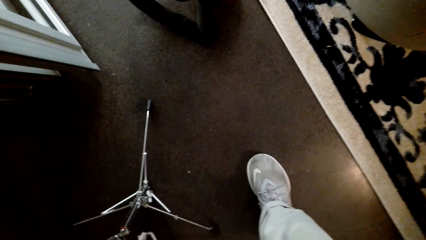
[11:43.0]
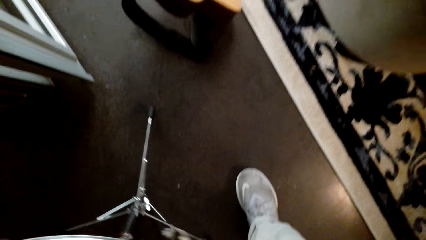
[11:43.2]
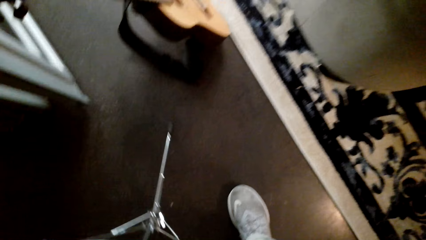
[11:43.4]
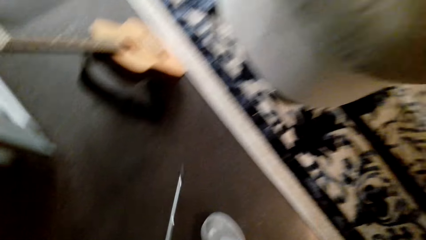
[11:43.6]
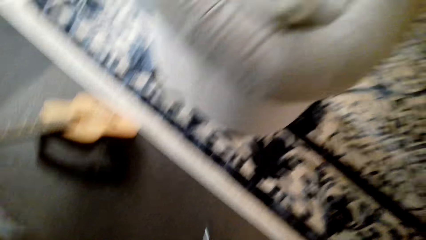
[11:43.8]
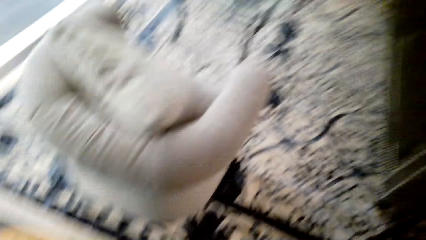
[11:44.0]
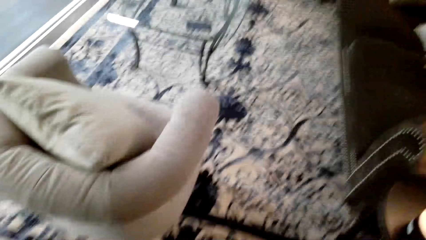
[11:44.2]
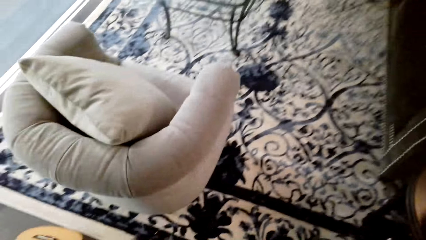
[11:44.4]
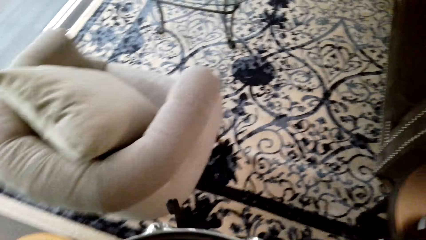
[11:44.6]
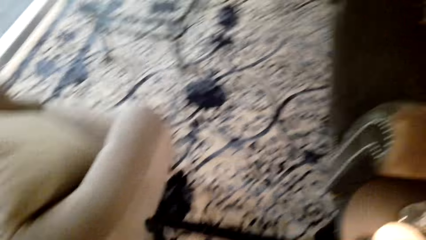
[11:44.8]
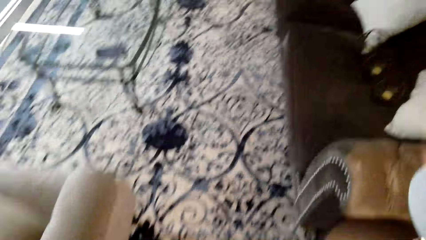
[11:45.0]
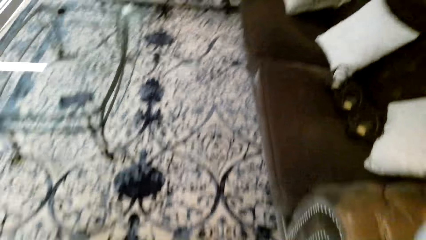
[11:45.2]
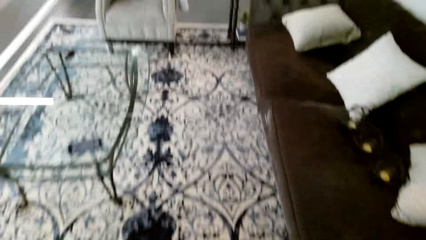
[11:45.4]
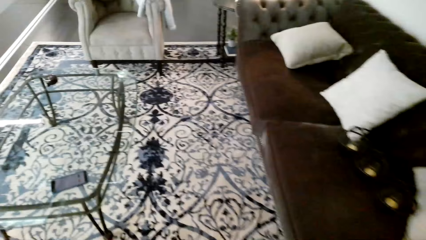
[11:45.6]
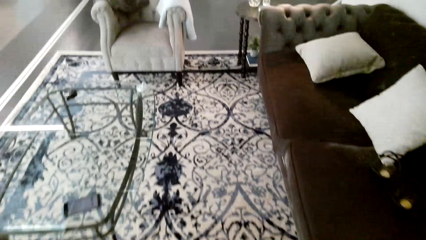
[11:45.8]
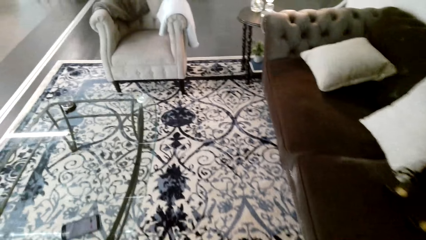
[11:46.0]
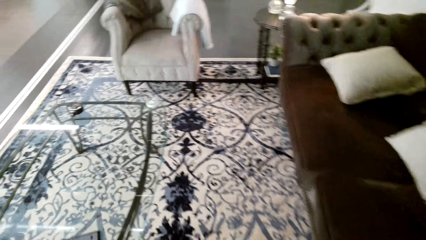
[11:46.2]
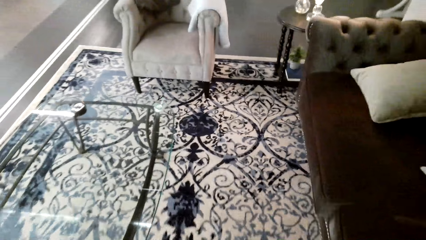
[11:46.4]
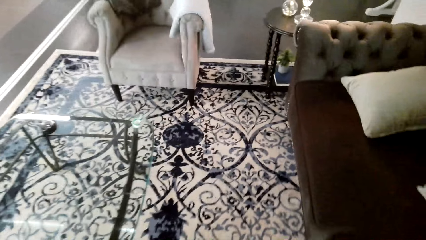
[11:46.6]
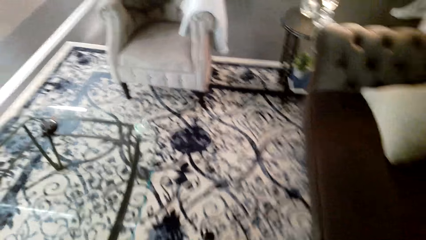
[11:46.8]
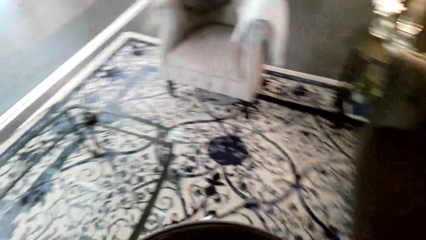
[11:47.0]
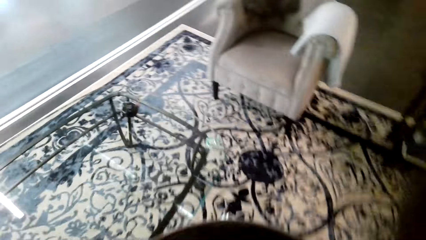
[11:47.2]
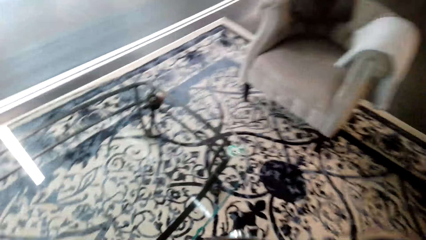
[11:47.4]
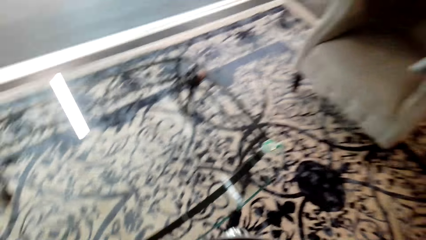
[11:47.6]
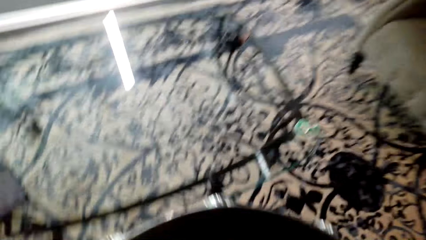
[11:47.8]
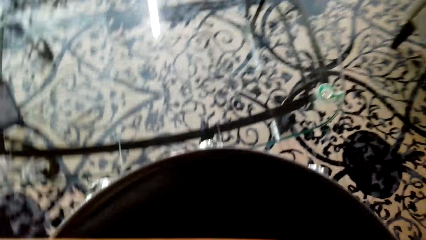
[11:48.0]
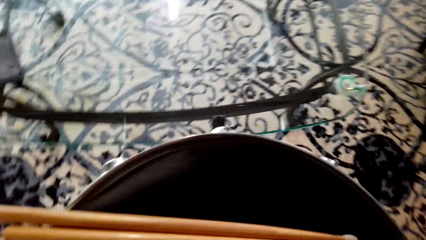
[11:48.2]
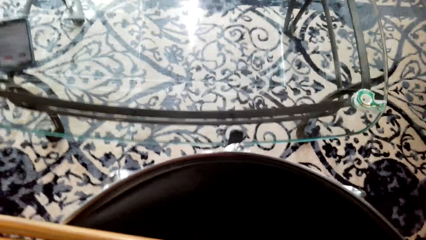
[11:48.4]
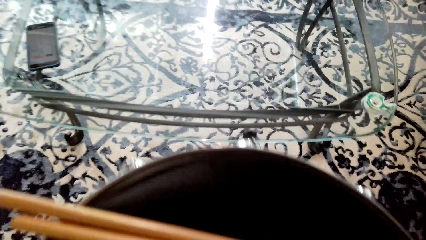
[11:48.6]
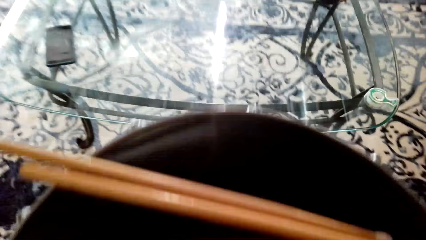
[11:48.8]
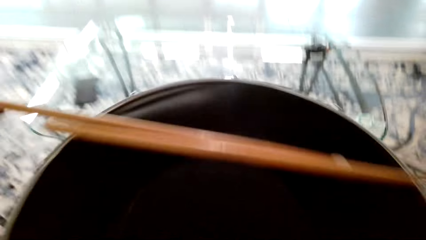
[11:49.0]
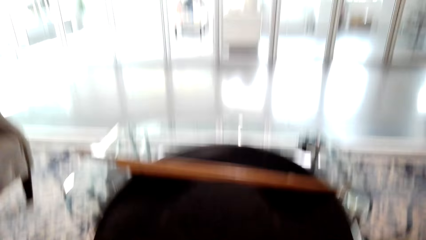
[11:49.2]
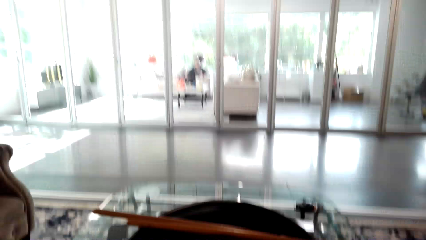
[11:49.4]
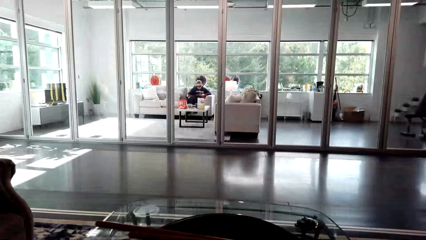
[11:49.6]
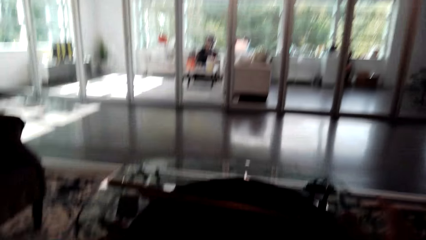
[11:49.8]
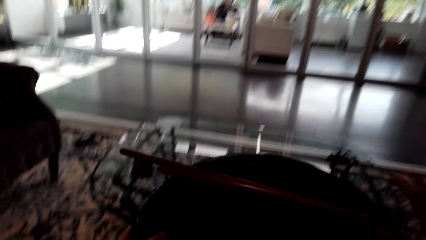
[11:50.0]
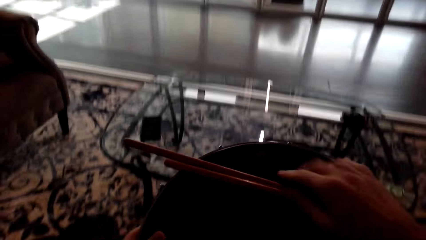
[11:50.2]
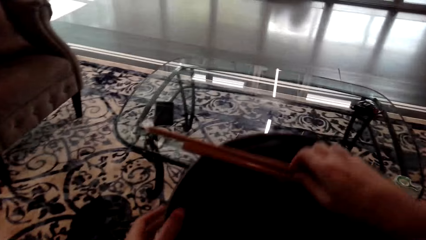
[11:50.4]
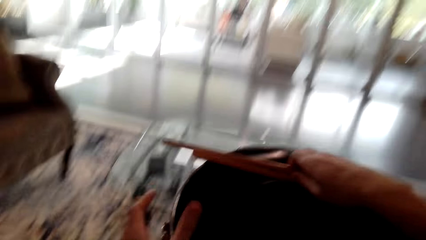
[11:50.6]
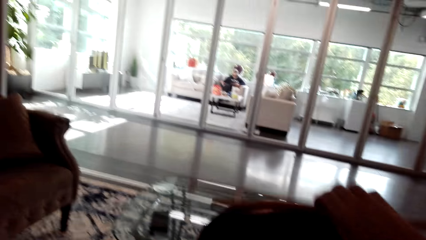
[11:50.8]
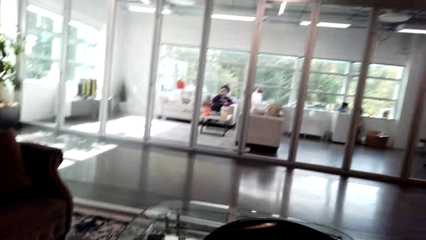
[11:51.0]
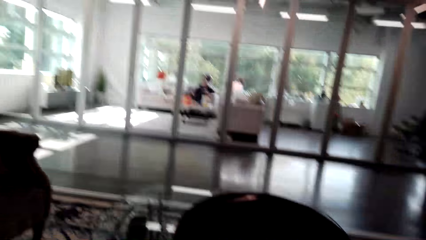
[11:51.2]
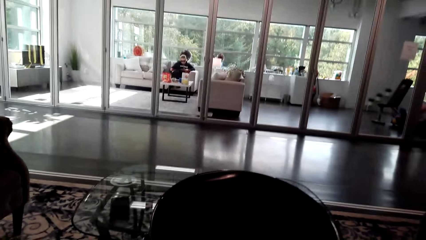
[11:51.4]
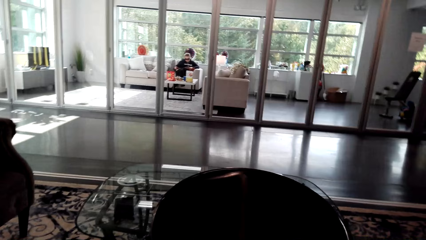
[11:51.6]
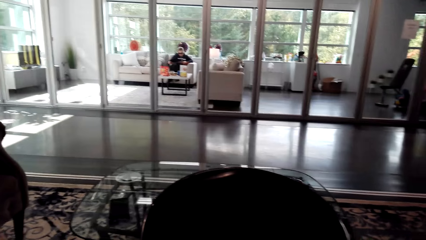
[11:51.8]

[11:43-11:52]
The camera wearer looks around. They move the drum set with both hands. They move around the room. They place the drum set in the table. They pick up drum sticks with the right hand.

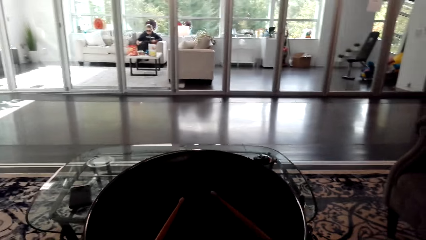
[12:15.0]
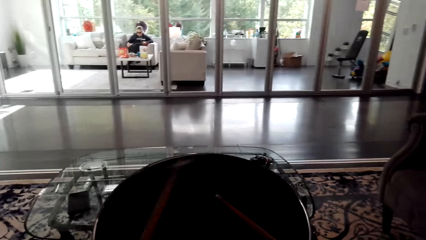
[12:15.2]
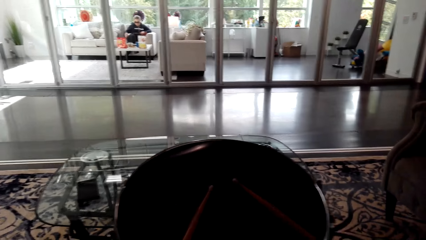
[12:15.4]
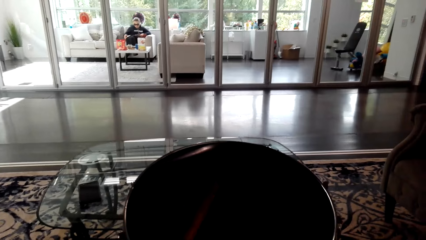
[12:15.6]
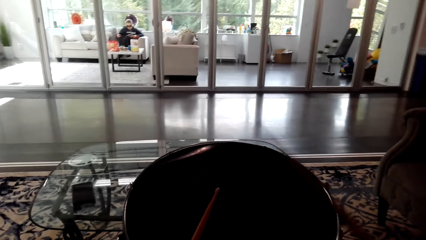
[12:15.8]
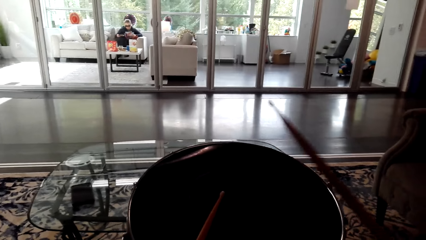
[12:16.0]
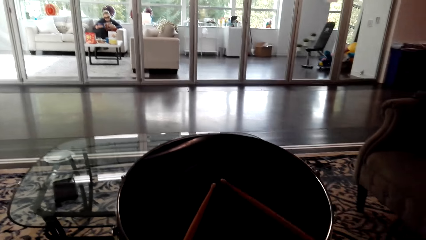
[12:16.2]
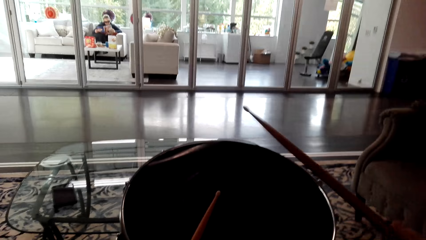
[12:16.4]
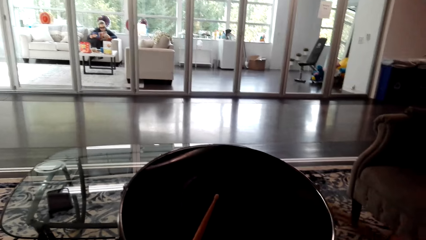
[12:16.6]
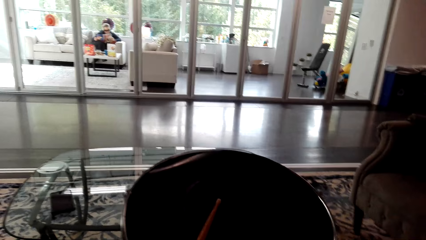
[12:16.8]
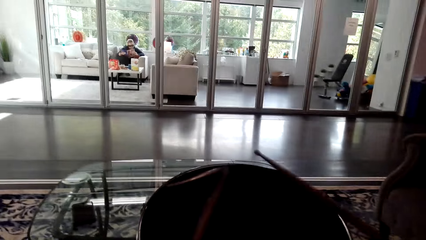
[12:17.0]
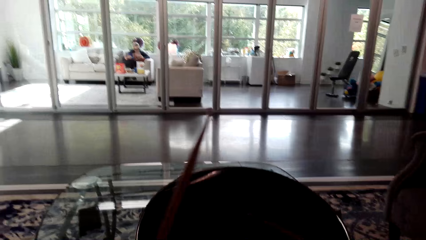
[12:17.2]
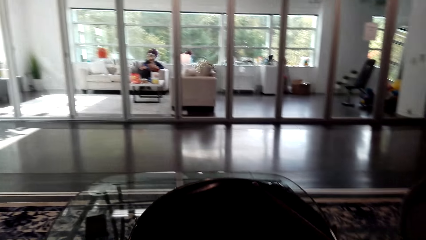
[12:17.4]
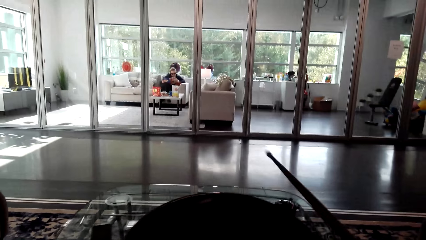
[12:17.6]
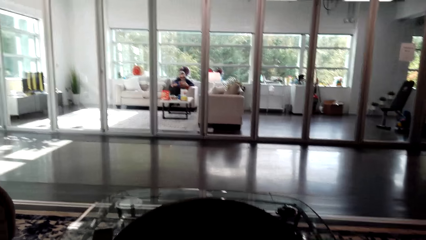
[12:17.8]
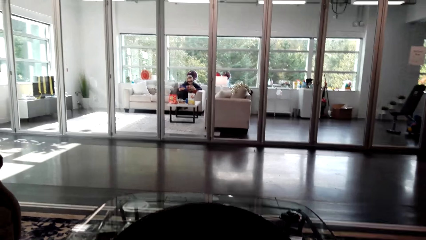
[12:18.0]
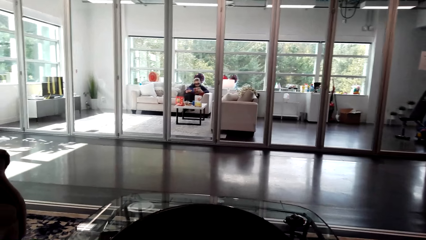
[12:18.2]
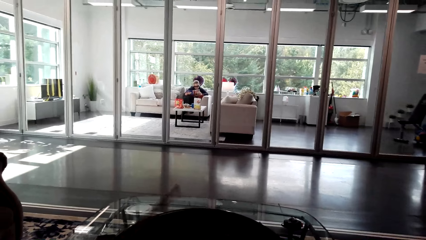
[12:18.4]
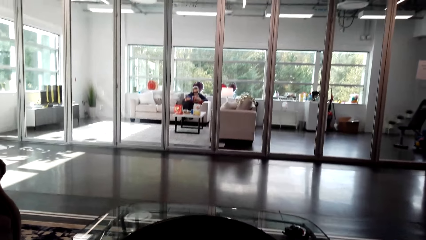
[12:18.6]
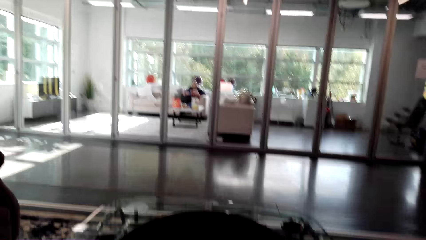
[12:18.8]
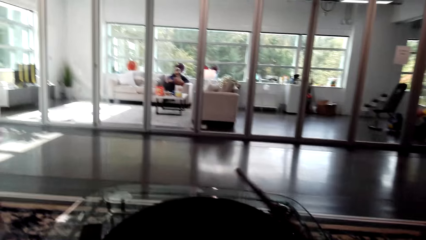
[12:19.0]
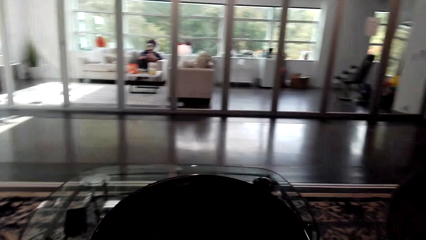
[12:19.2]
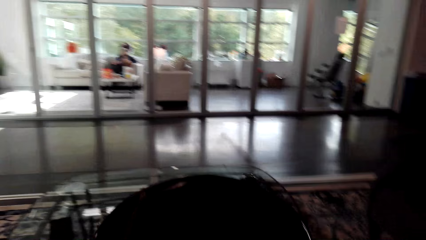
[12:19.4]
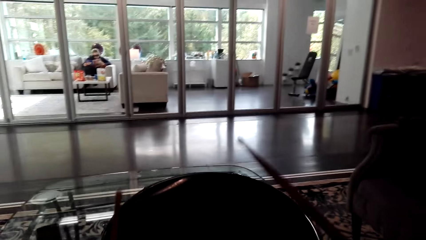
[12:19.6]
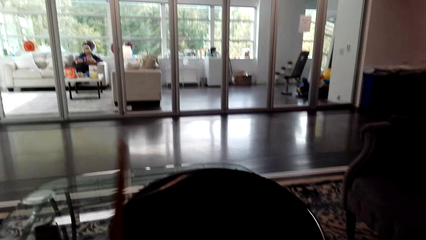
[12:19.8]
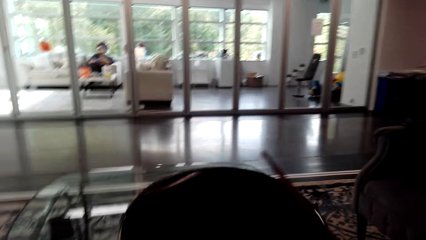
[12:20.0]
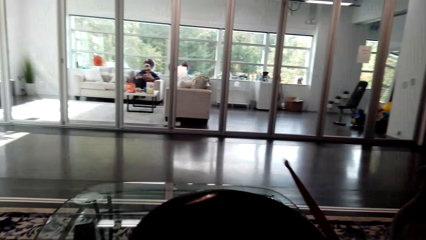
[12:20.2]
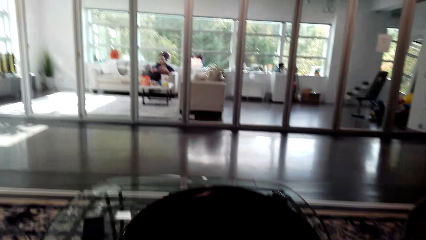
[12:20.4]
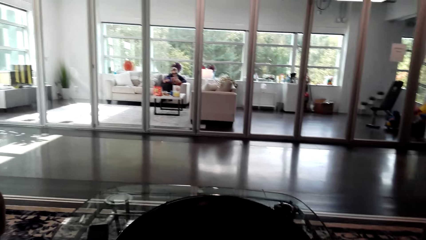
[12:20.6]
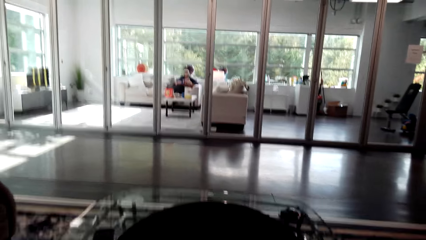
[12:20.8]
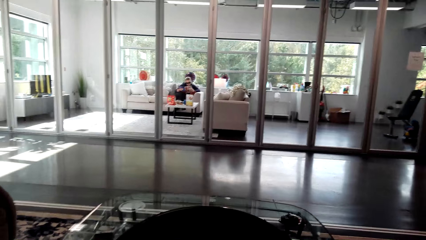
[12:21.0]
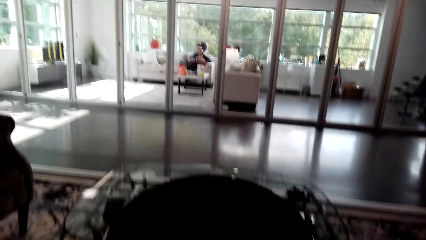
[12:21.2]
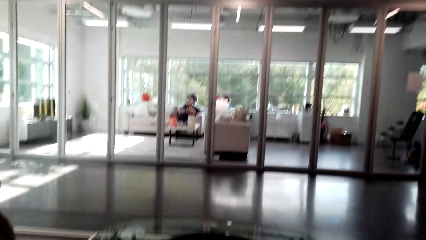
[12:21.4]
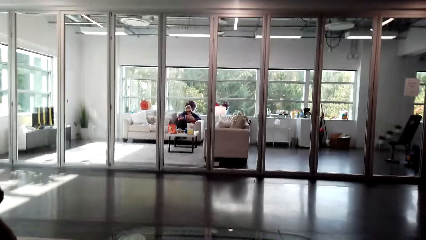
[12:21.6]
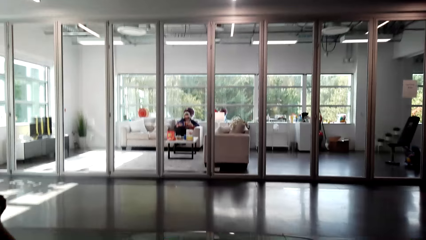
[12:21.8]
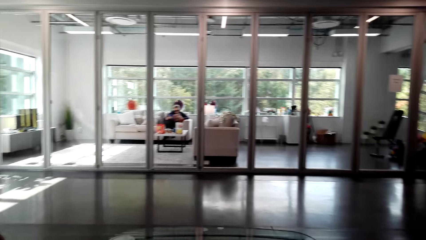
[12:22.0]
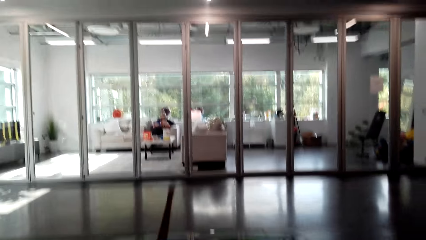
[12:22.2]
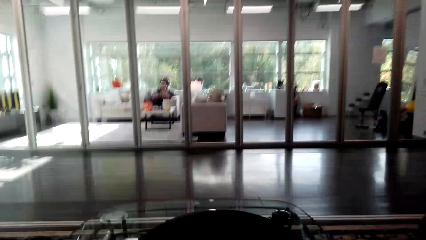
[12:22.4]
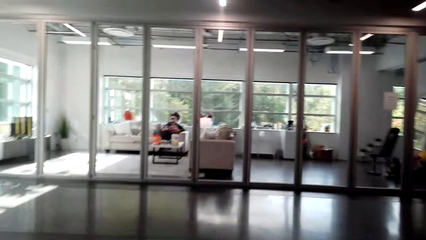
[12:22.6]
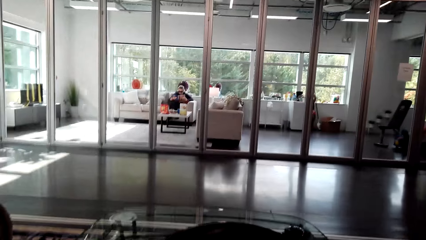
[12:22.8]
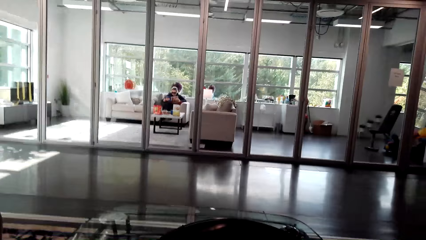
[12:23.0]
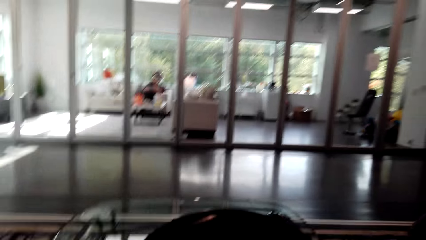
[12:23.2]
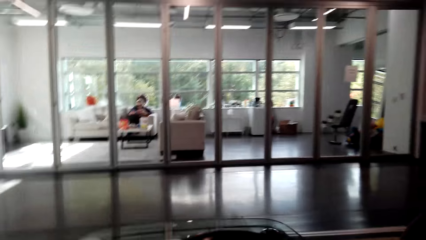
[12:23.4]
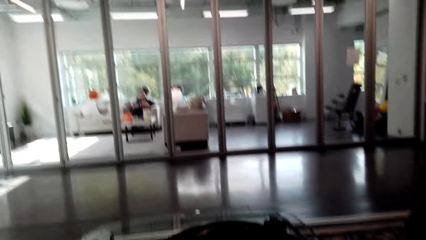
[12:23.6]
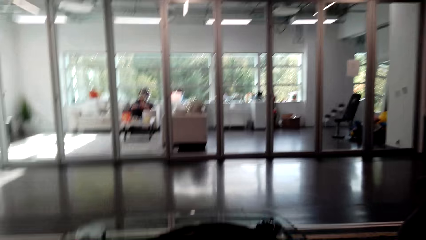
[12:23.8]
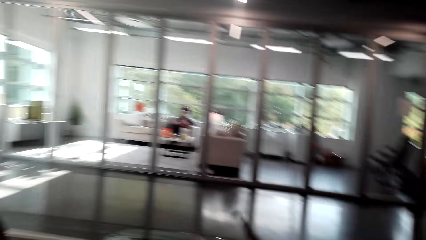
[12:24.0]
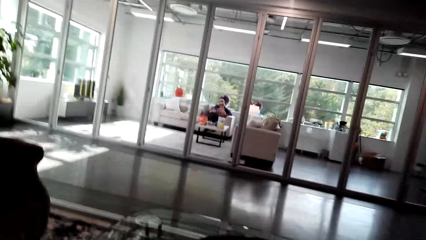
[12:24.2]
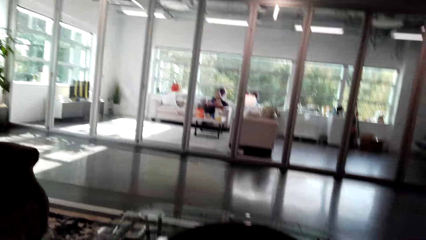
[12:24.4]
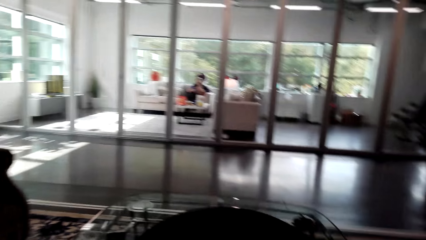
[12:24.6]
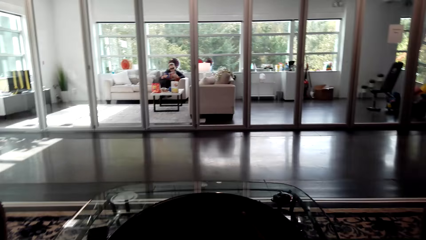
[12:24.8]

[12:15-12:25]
The camera wearer beats the drum.
